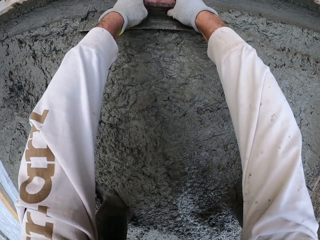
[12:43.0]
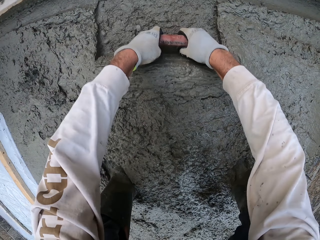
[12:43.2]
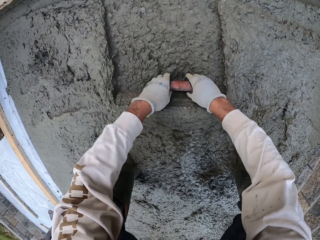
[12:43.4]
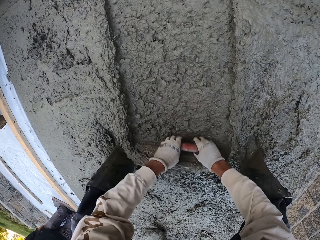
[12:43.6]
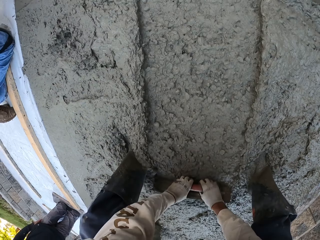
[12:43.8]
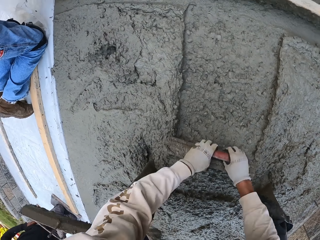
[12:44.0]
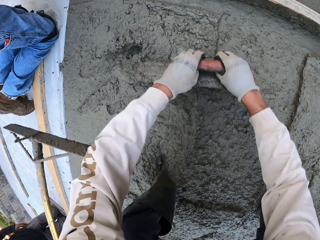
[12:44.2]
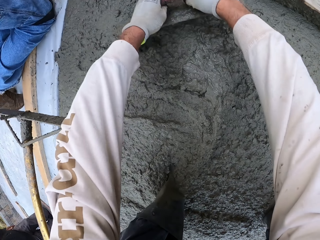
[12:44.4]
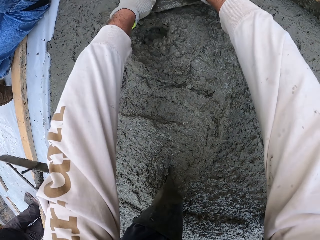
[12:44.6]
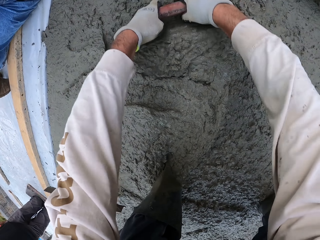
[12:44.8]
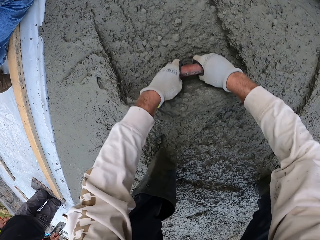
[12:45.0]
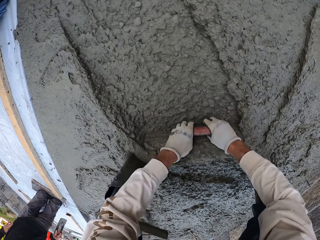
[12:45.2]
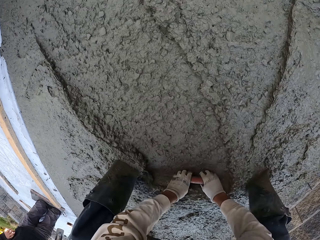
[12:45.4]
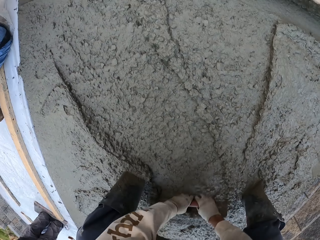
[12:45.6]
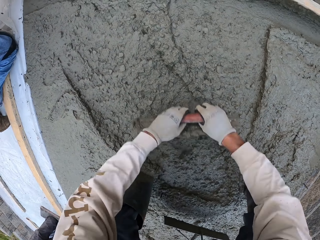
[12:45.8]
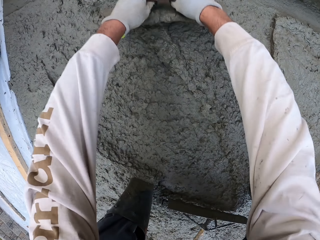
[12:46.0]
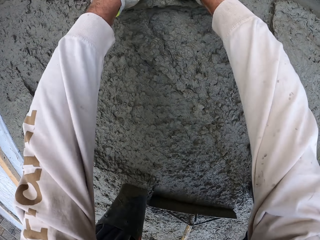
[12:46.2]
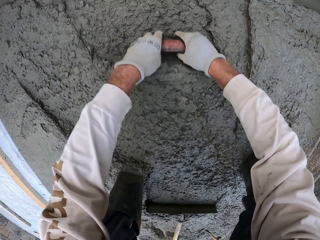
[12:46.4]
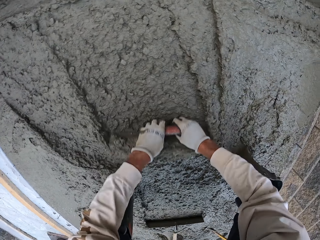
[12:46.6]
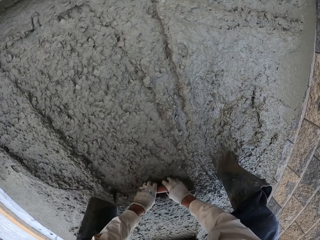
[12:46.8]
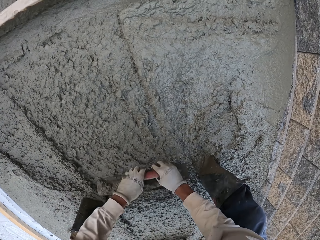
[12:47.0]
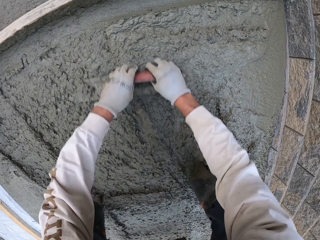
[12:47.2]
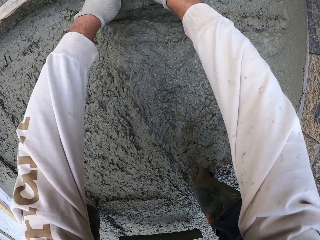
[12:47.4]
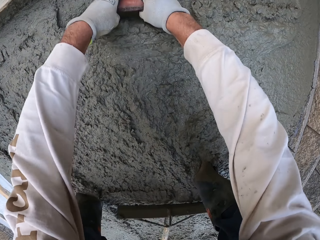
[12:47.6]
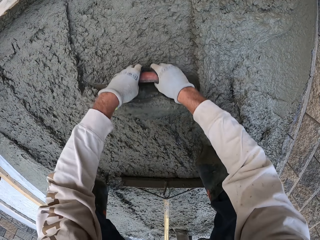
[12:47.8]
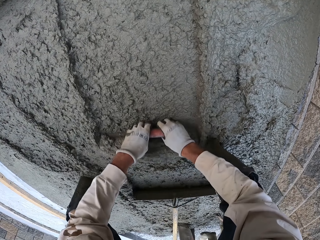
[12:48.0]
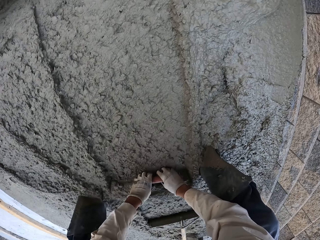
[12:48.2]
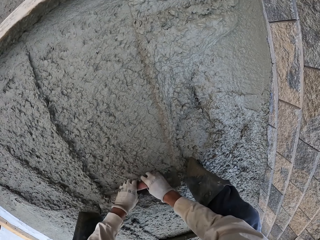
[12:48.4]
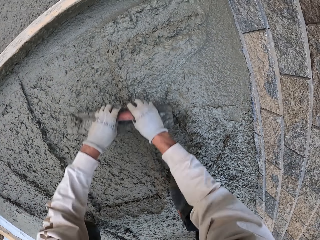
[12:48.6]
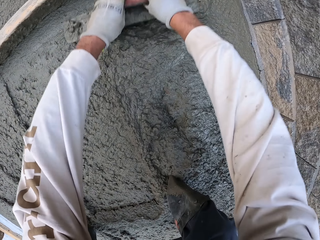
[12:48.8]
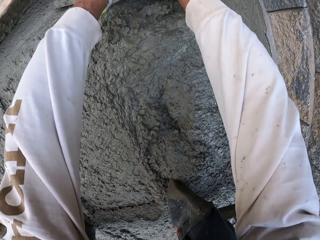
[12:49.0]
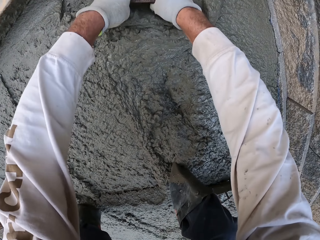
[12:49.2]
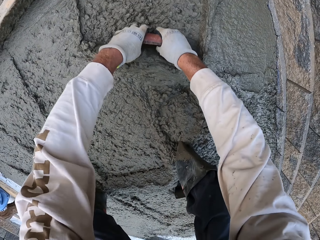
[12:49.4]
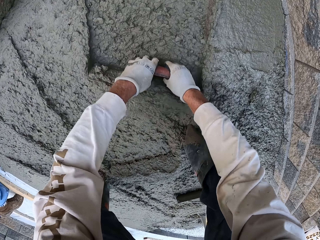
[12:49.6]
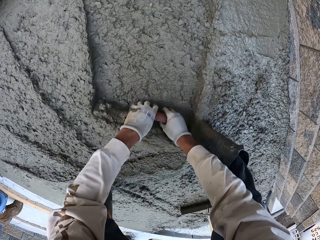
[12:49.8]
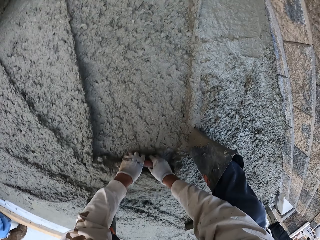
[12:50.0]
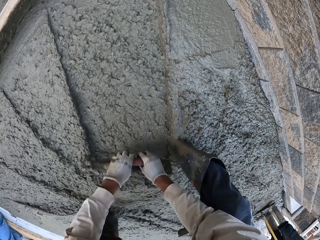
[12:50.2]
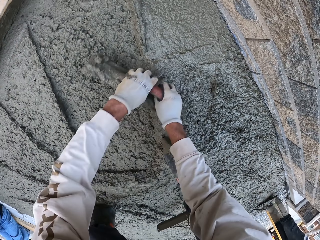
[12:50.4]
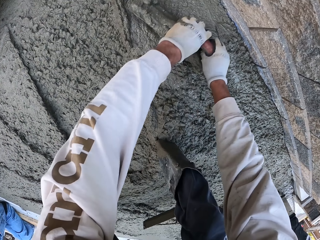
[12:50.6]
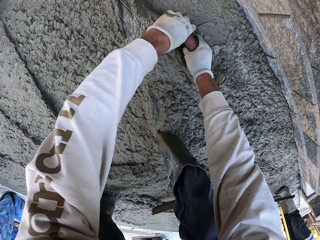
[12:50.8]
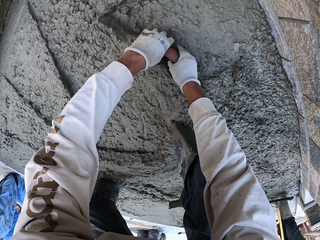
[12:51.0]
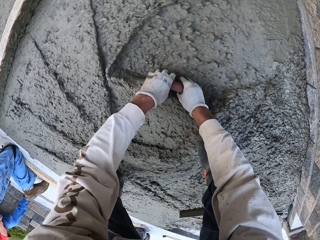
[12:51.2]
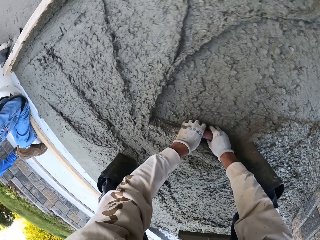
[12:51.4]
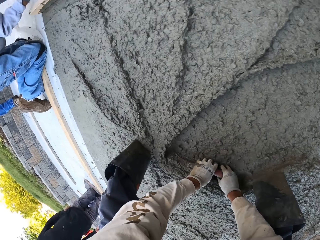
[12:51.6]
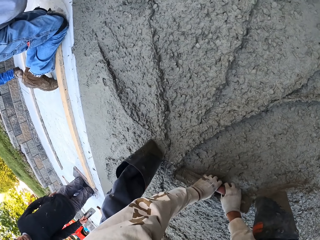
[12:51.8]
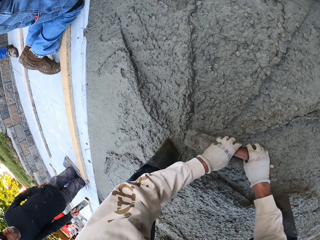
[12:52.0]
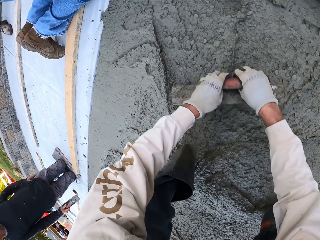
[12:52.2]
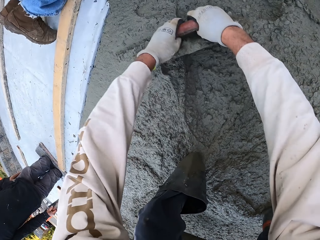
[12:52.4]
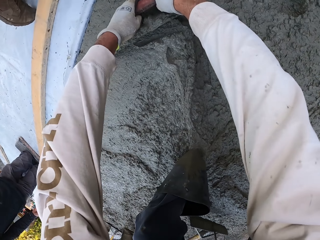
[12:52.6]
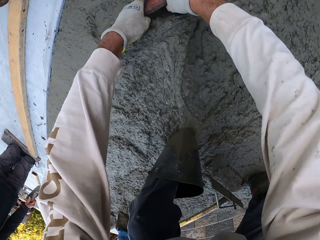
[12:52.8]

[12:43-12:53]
The camera wearer holds the masonry trowel with both hands. A man flattens the floor. The camera wearer levels the concrete with the masonry trowel.

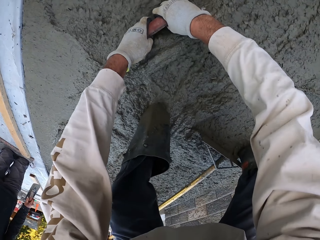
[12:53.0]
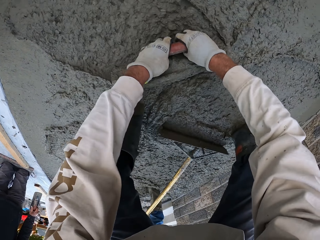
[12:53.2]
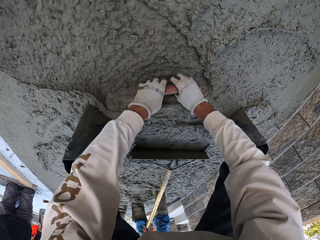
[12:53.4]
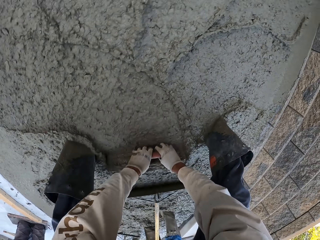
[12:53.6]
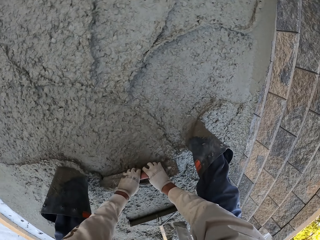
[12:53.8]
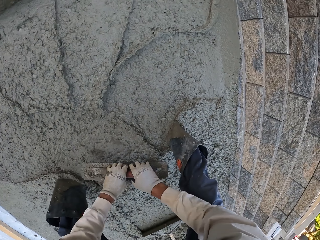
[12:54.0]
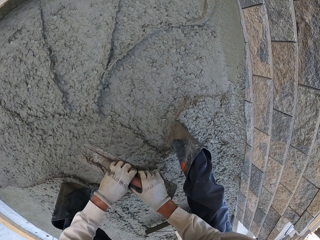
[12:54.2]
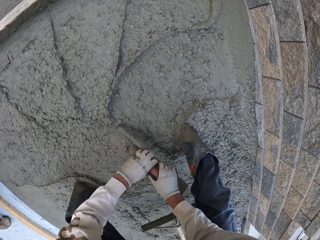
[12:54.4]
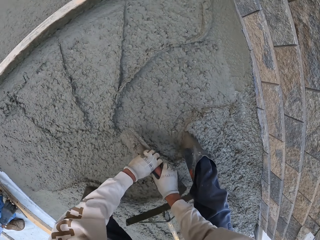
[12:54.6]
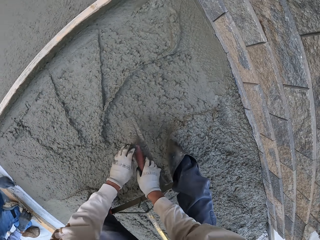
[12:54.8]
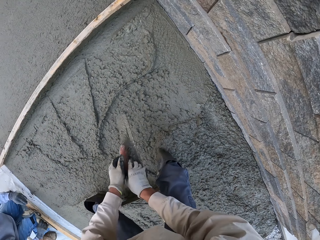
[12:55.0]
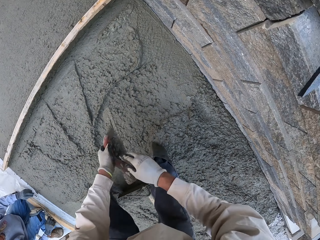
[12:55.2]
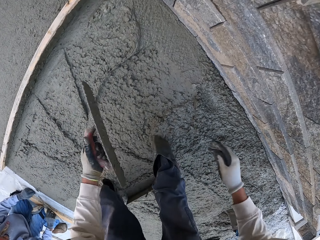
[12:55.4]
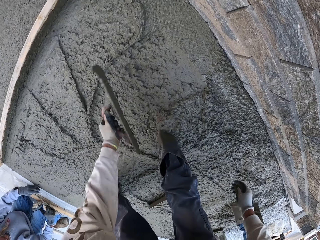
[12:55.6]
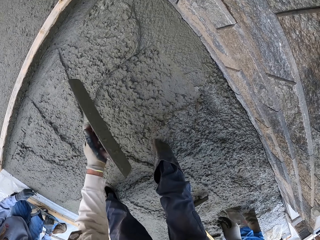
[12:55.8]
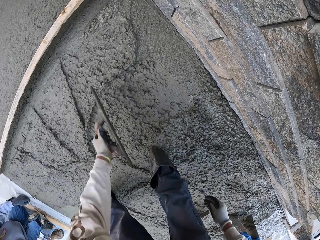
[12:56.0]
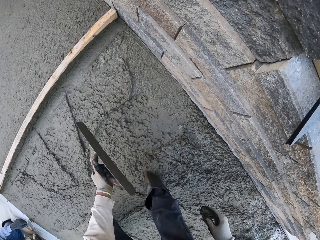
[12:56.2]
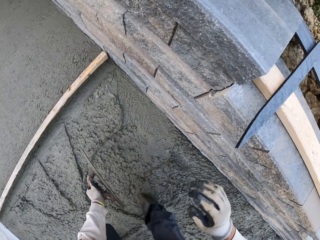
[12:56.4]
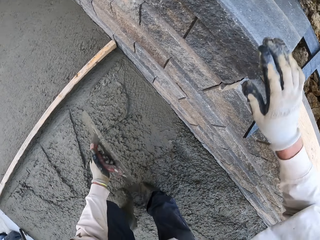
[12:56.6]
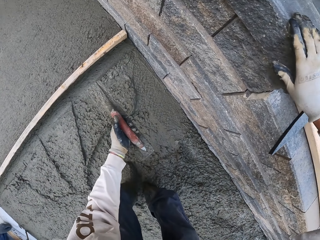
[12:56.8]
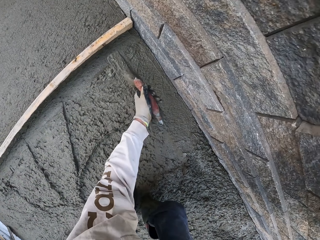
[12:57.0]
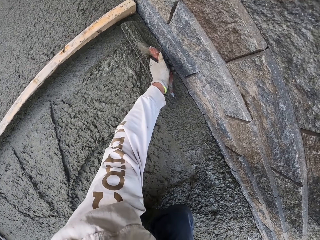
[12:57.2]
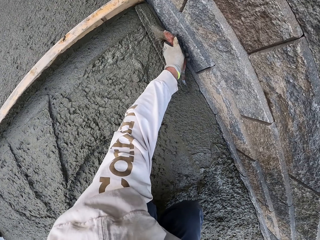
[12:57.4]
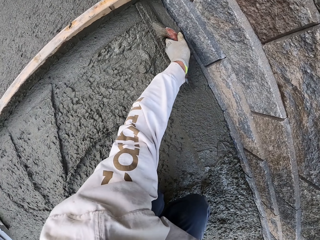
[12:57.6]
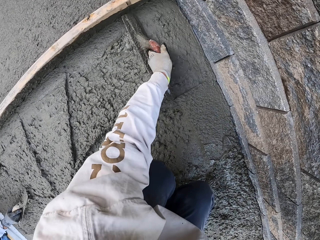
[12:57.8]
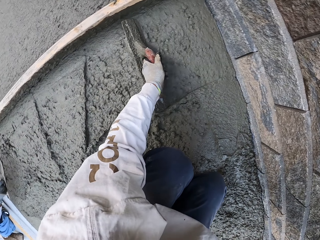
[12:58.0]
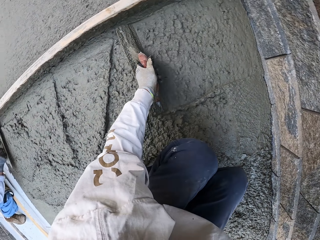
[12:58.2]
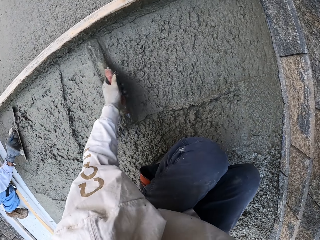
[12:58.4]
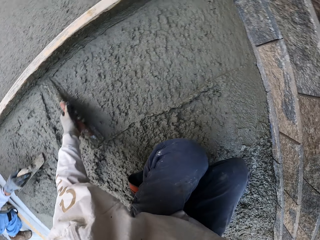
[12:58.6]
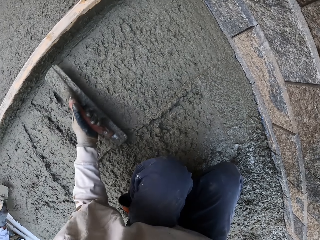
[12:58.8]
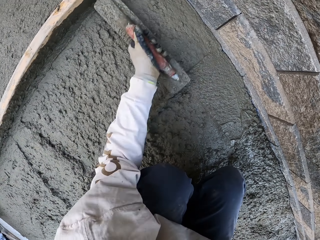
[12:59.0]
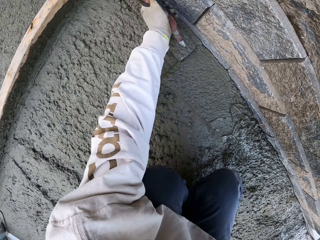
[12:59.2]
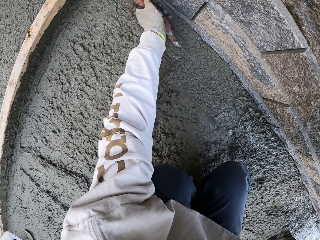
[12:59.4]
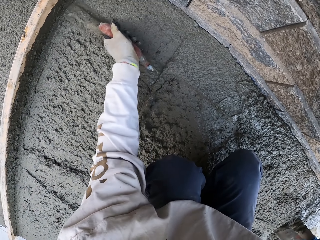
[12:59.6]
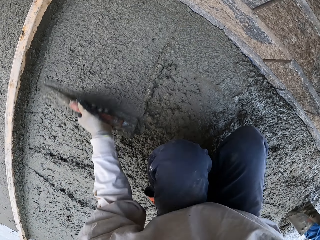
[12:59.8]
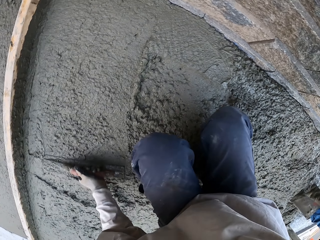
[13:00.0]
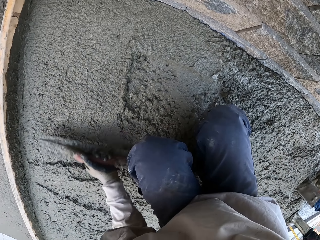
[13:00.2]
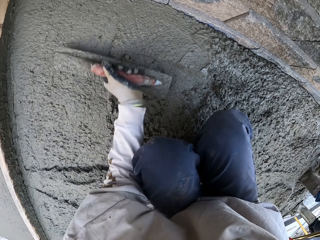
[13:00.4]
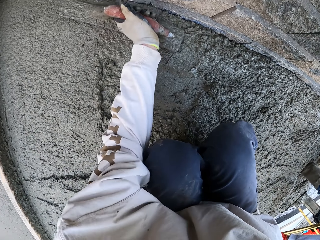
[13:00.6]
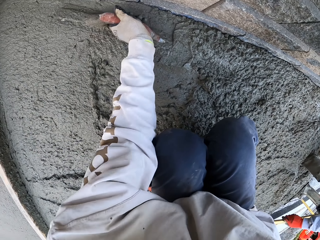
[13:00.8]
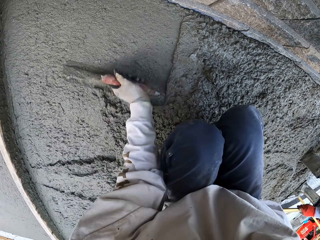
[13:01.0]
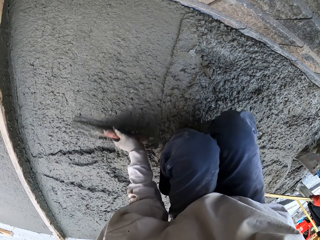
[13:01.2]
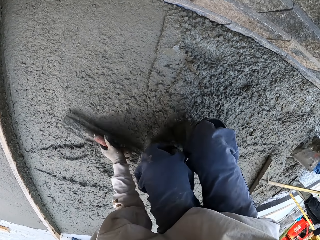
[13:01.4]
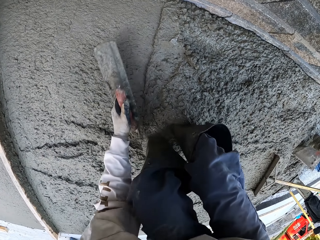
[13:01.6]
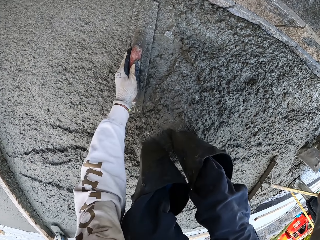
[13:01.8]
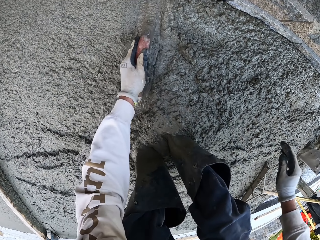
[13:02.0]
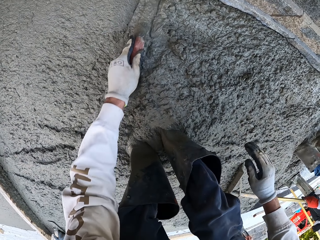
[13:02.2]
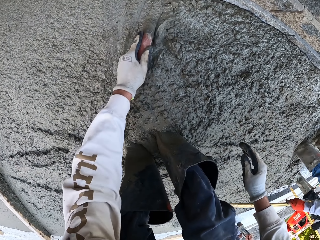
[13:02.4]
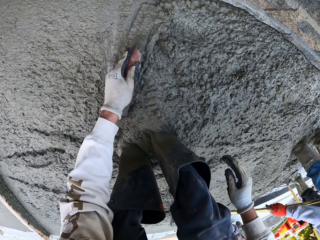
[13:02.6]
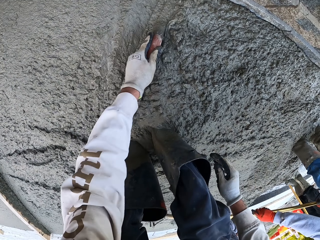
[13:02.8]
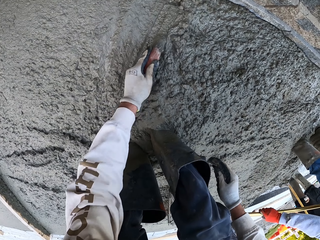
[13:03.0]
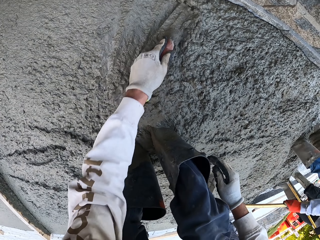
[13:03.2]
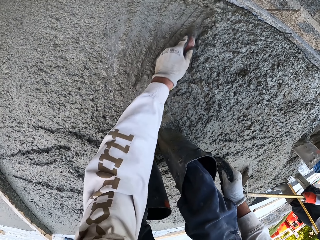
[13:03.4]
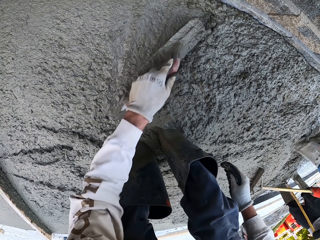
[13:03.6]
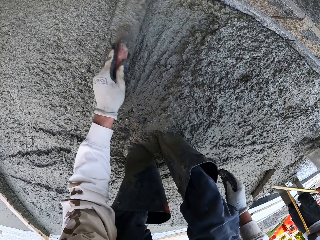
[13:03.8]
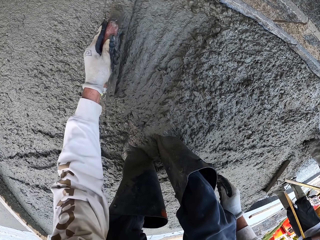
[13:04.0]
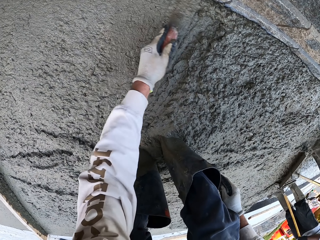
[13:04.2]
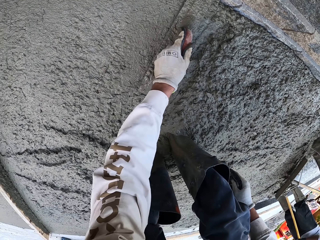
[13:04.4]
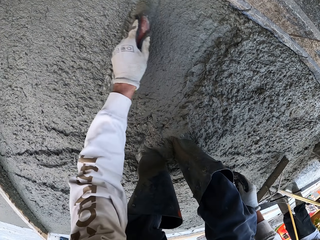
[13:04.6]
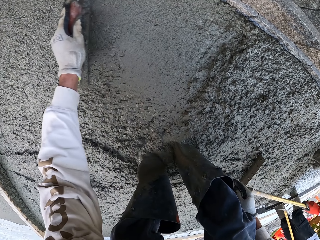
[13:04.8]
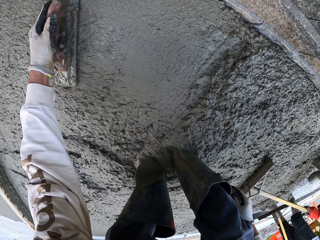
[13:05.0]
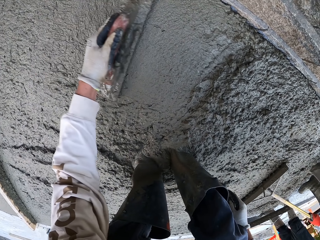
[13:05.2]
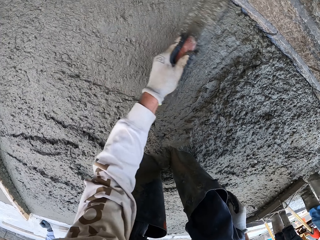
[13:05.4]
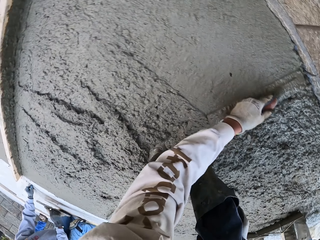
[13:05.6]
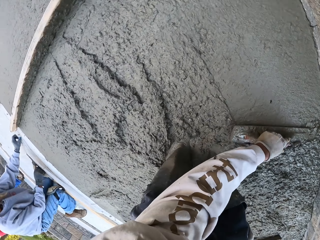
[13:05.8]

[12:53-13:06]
The camera wearer shakes the masonry trowel, touches the wall, and levels the concrete with the masonry trowel. A man flattens the floor. The camera wearer flattens the floor. Another man flattens the floor.
